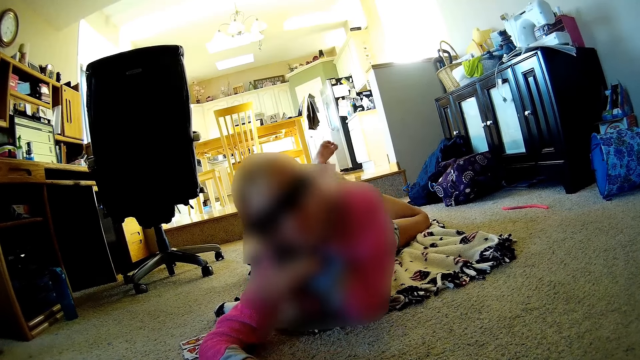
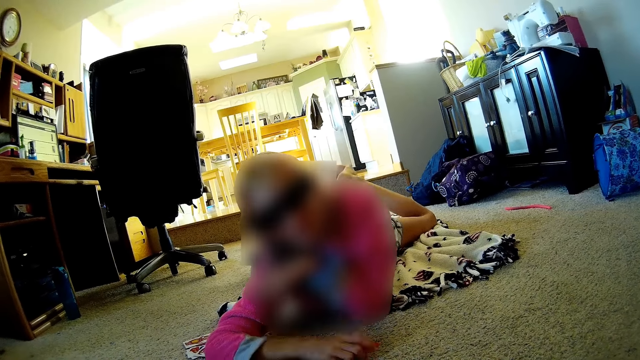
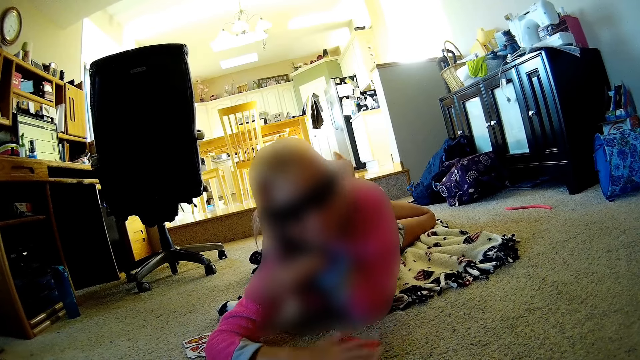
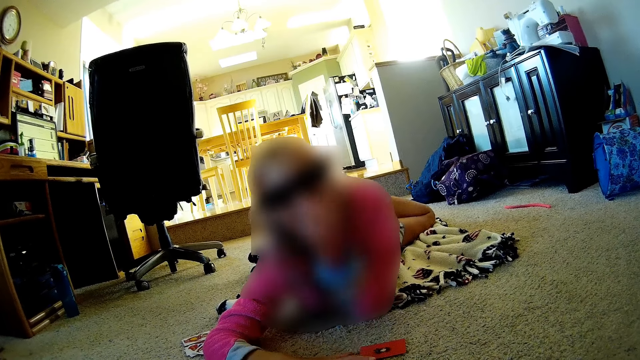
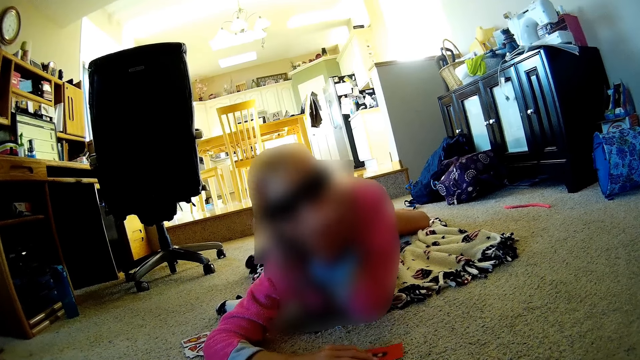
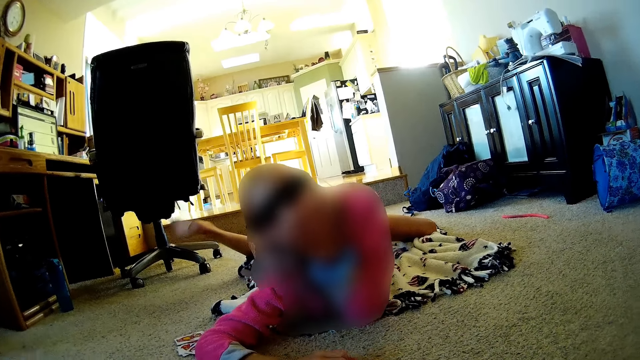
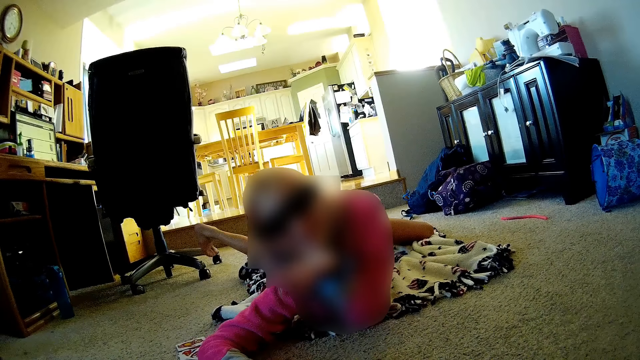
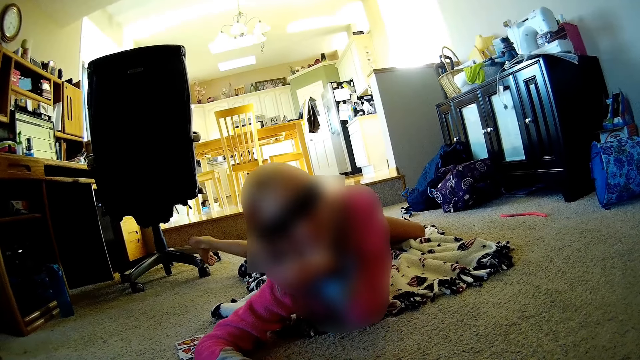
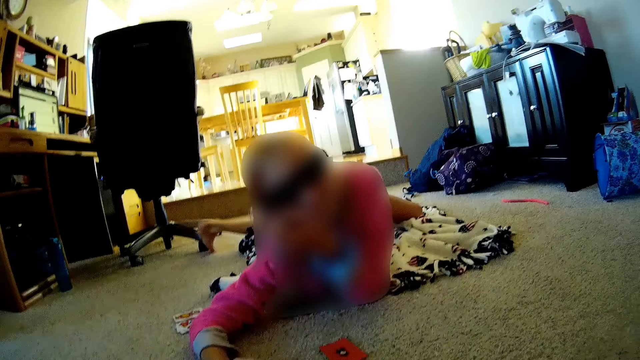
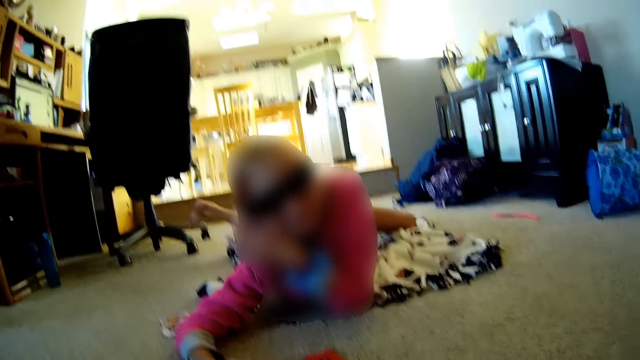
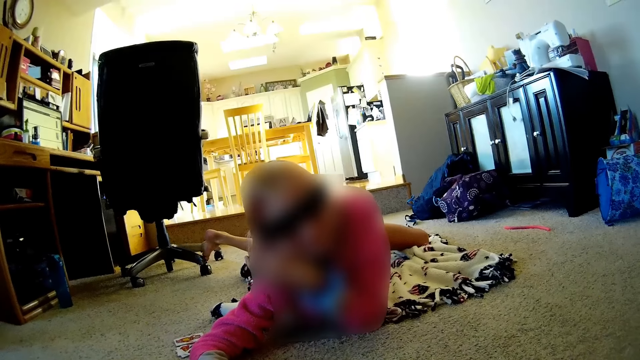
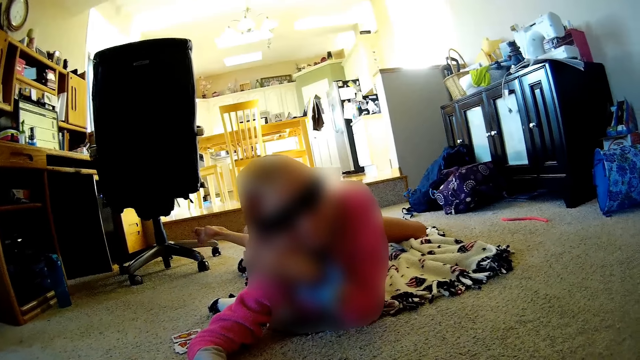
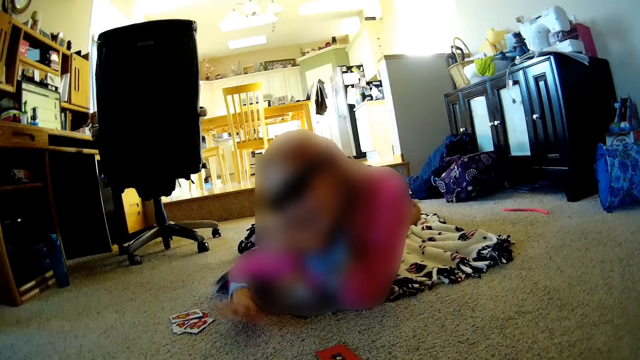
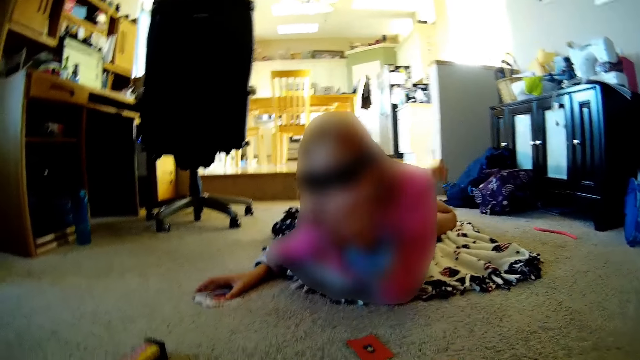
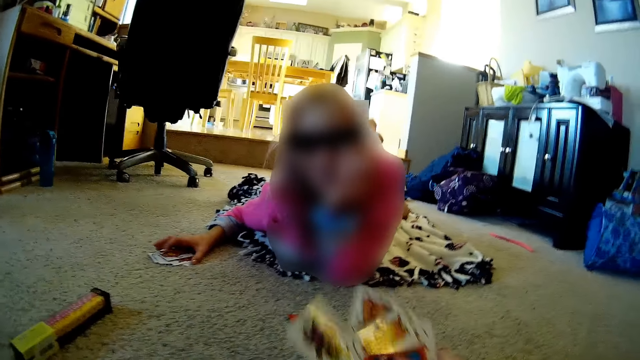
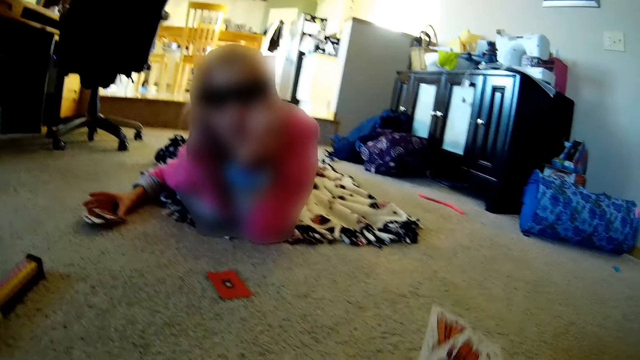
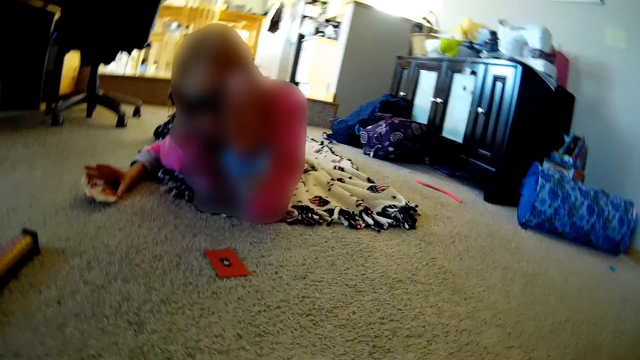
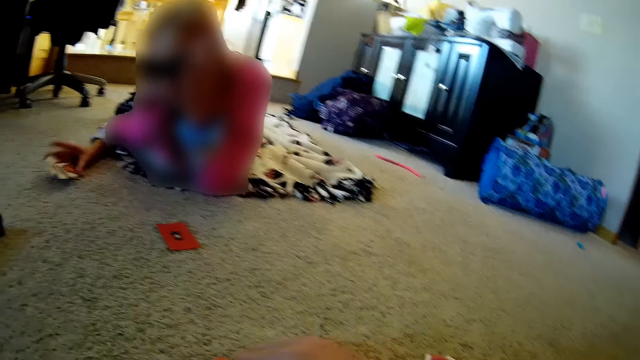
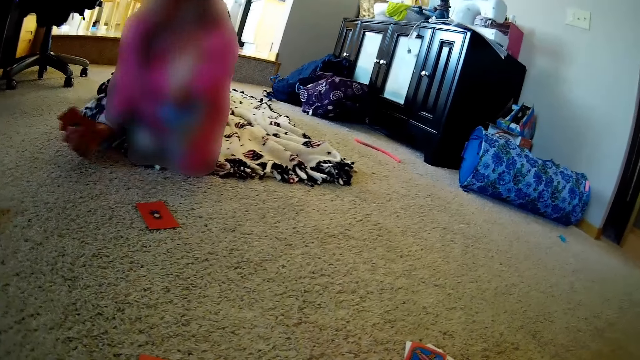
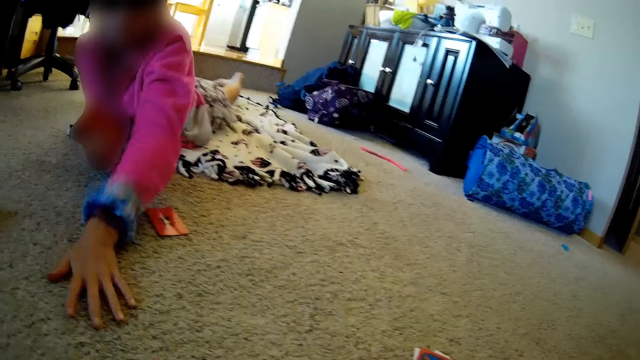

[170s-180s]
A lady laughs. She talks with the camera wearer. The camera wearer moves. The lady talks with the camera wearer.

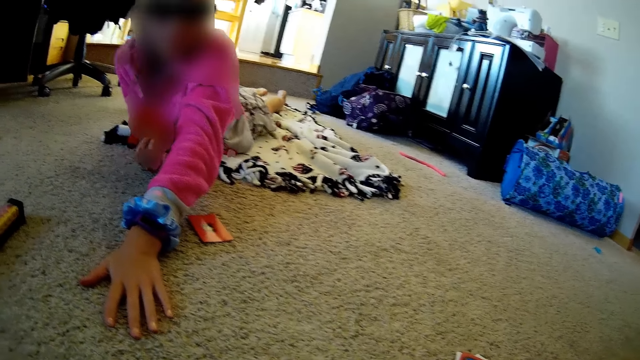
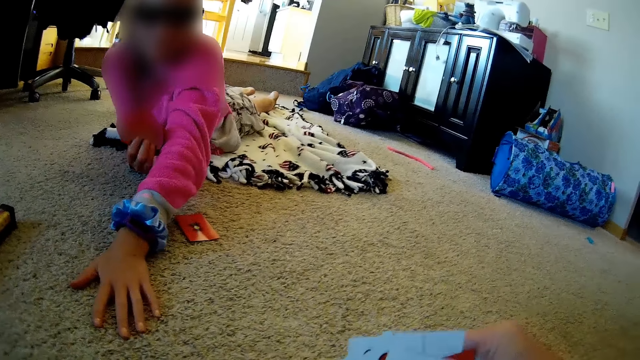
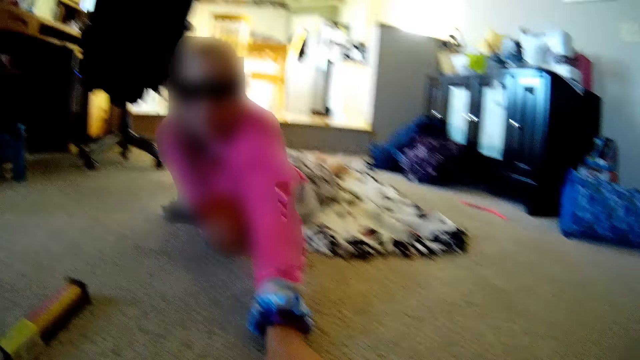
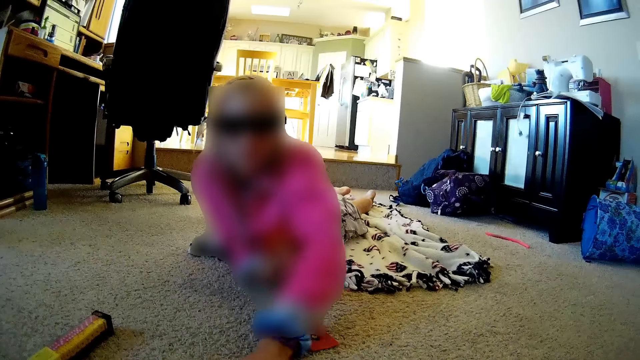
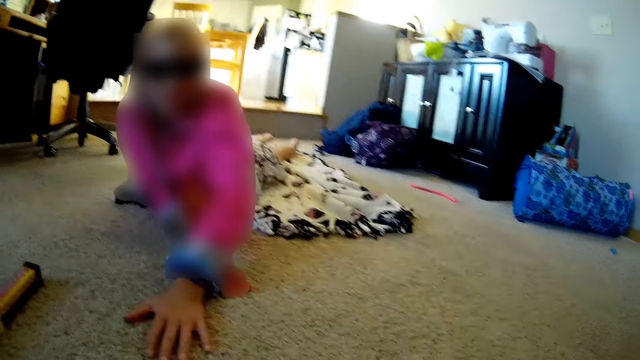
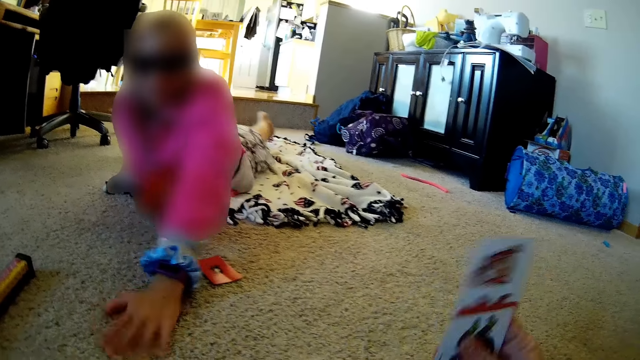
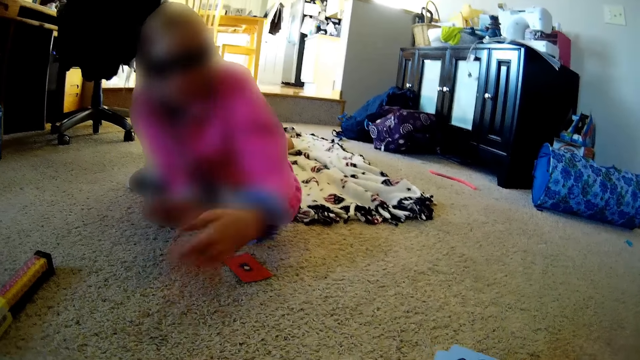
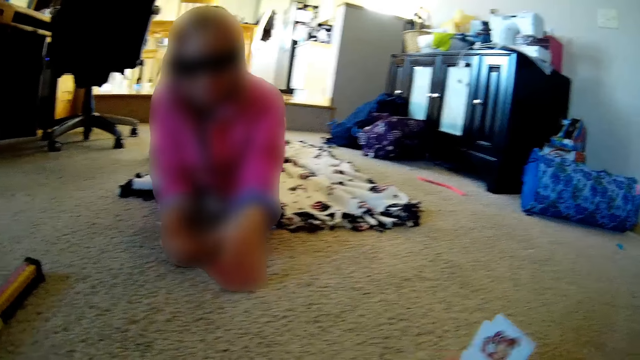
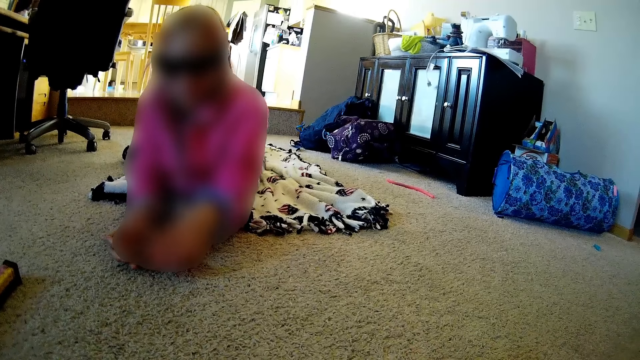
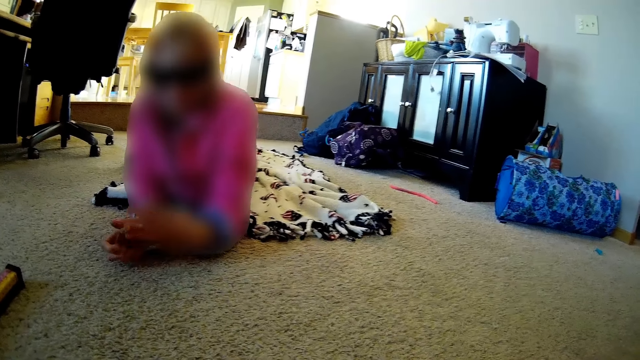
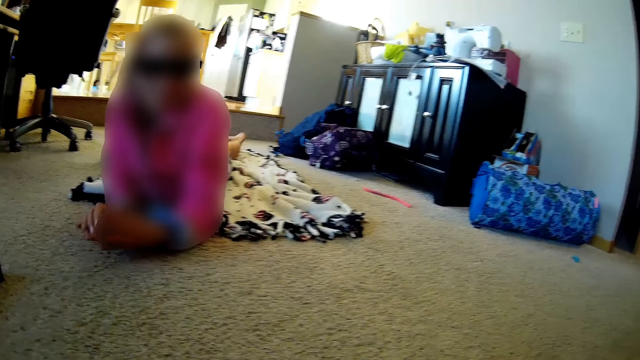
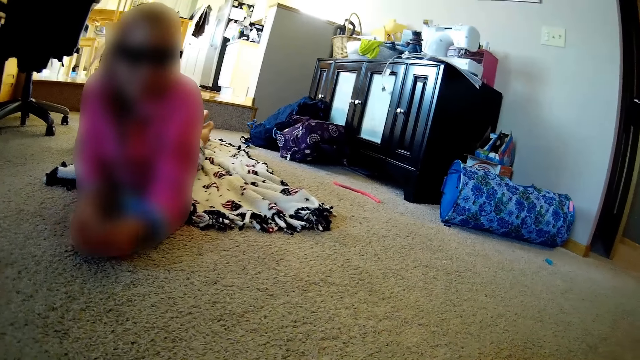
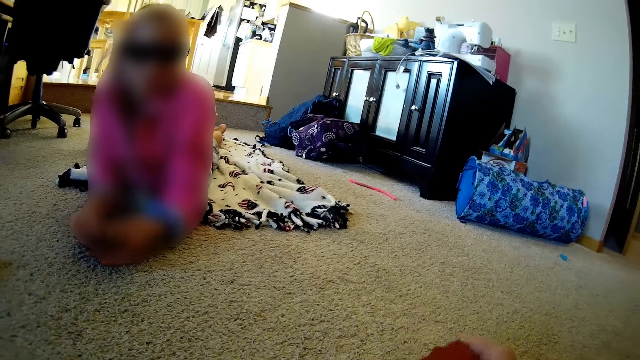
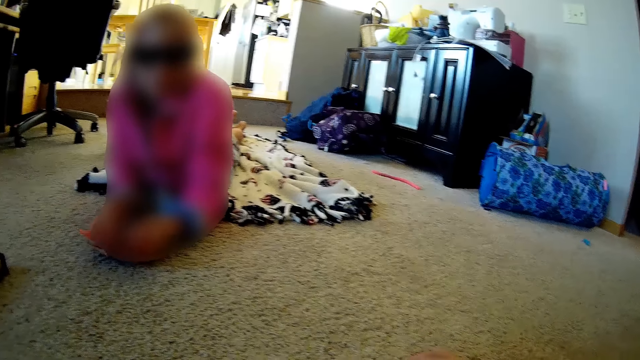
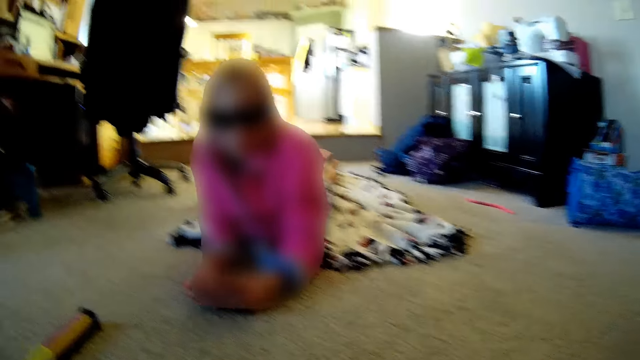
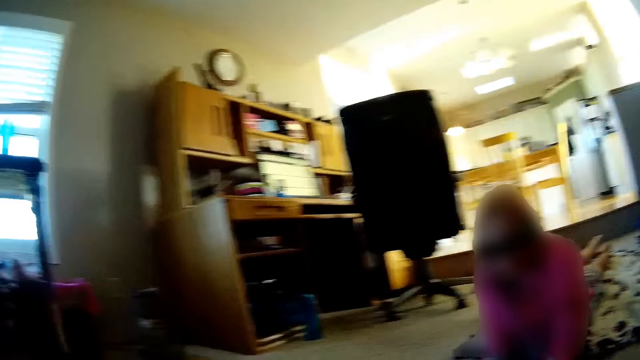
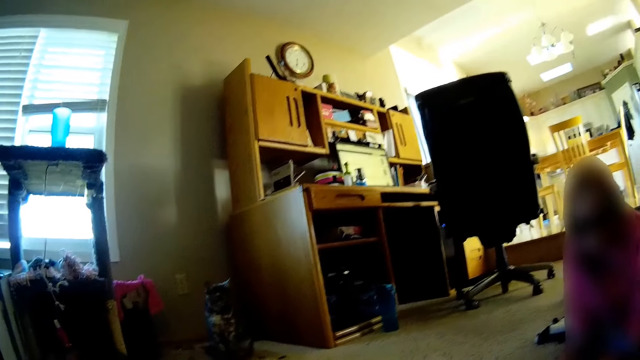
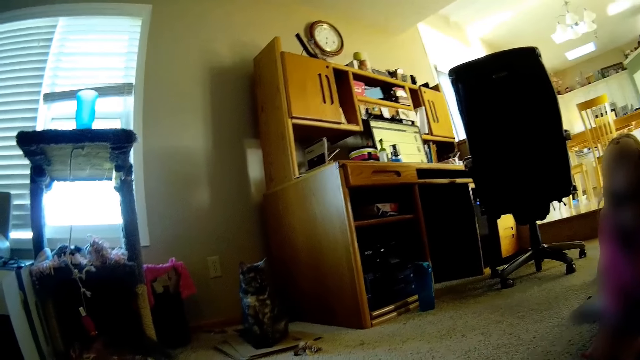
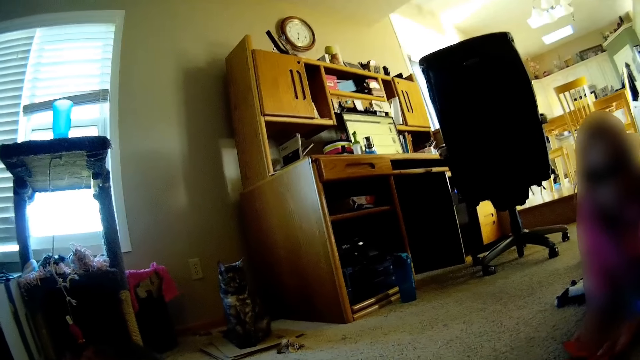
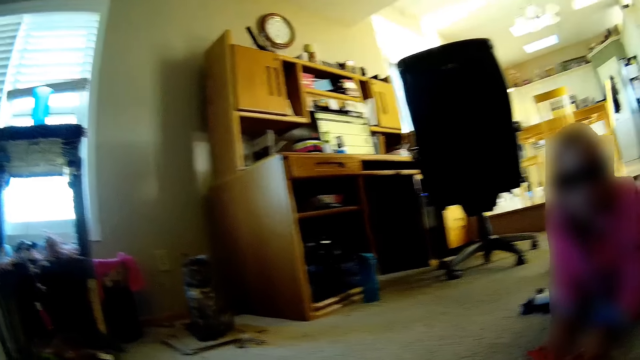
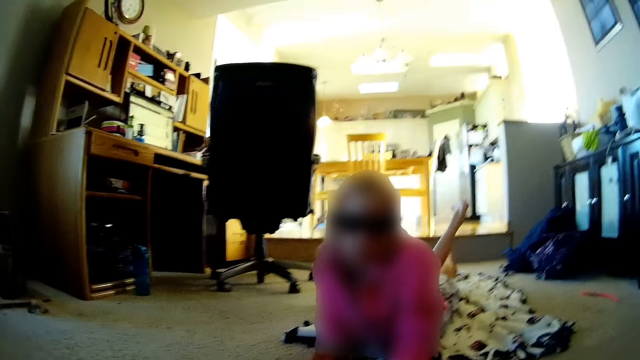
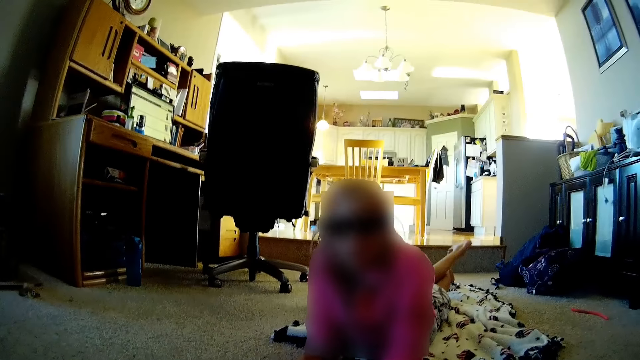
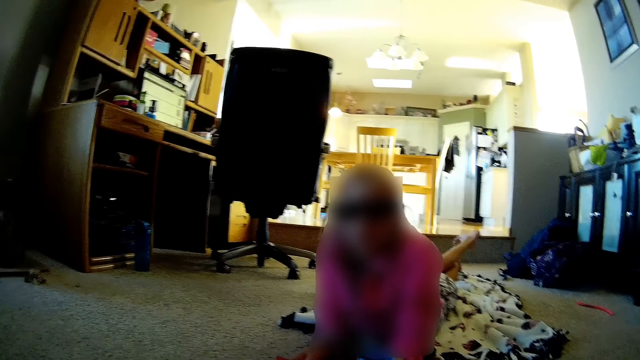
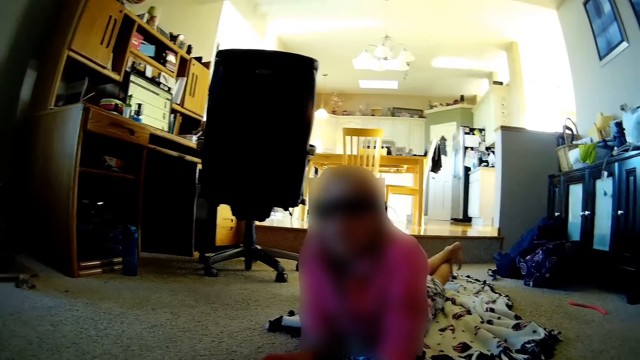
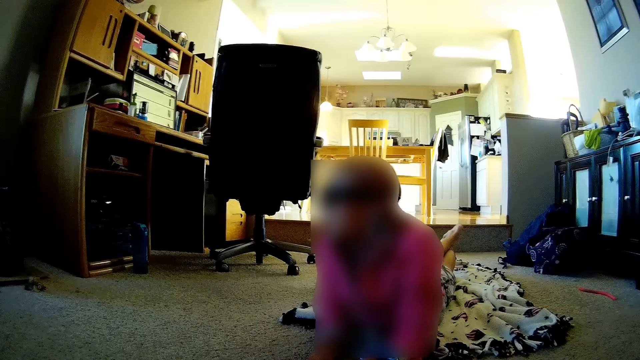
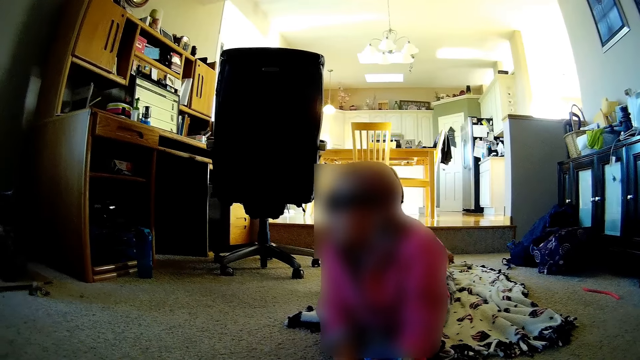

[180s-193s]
A lady moves her hand, talks with the camera wearer and moves her hand. The camera wearer talks with the lady. The lady holds cards. She shuffles the cards. The camera wearer looks around. They look at the cat. They talk with the lady.
